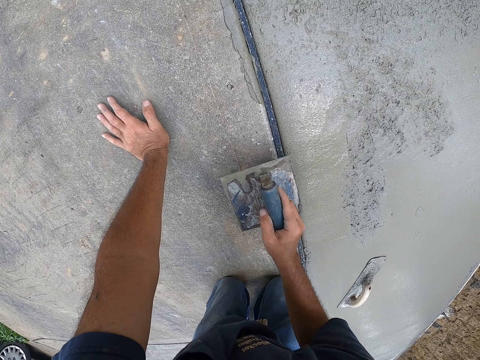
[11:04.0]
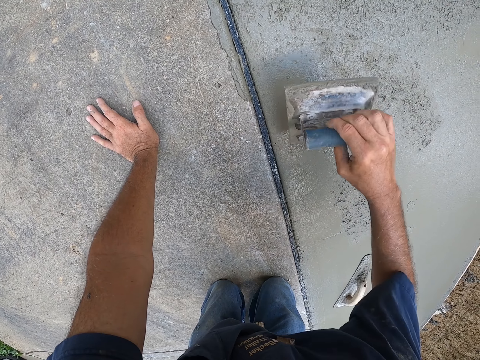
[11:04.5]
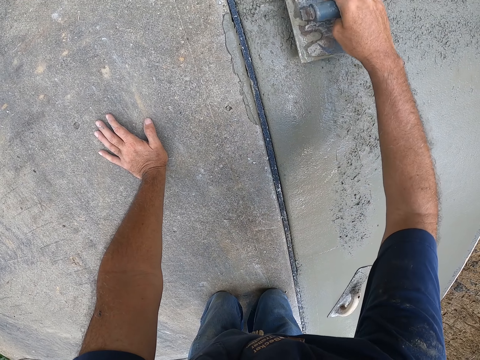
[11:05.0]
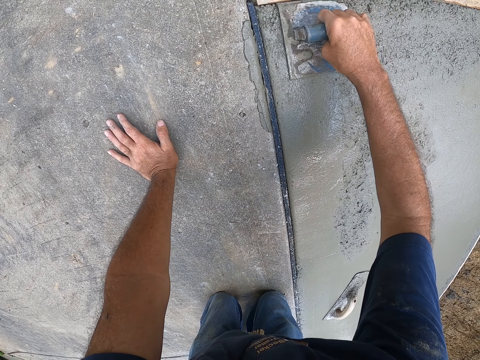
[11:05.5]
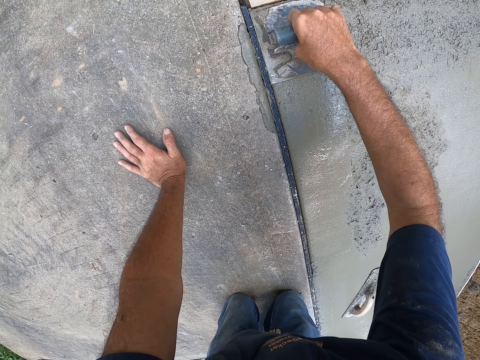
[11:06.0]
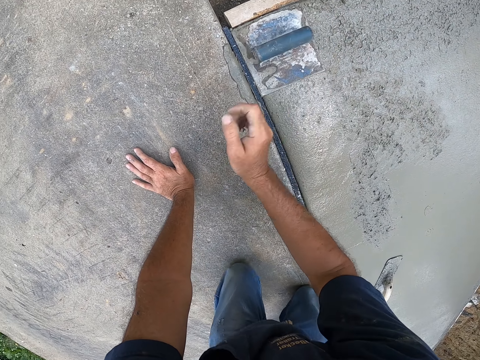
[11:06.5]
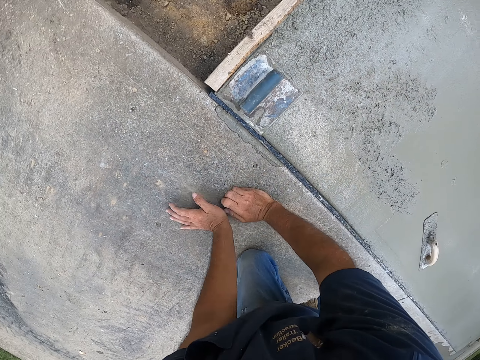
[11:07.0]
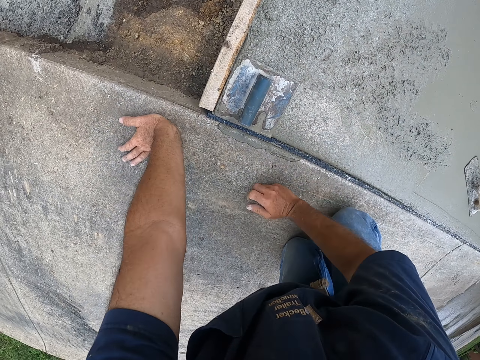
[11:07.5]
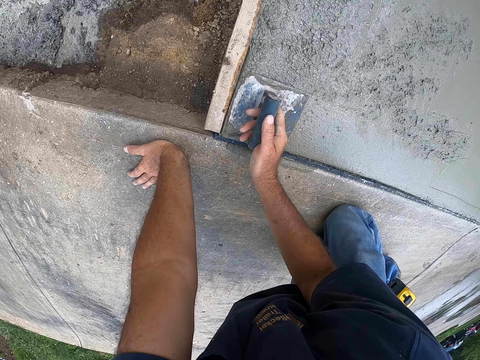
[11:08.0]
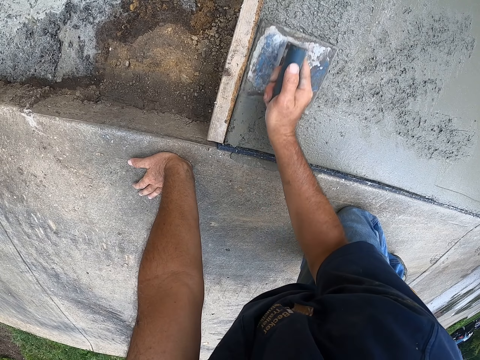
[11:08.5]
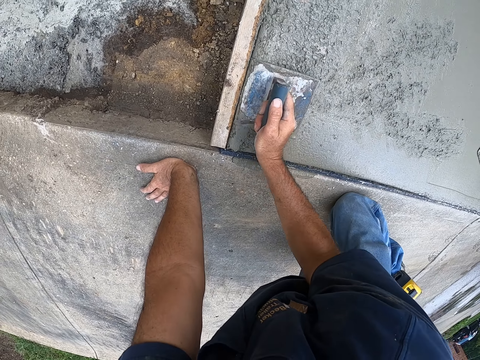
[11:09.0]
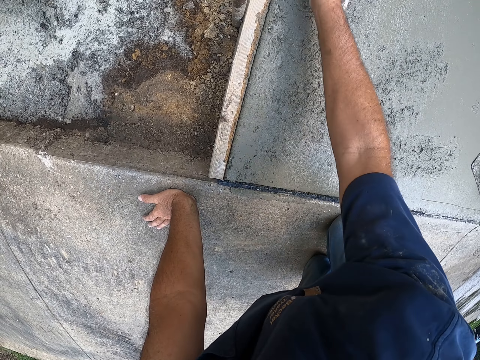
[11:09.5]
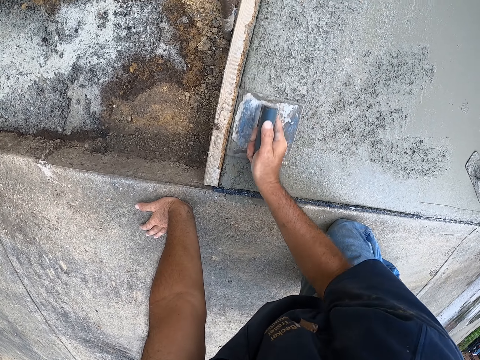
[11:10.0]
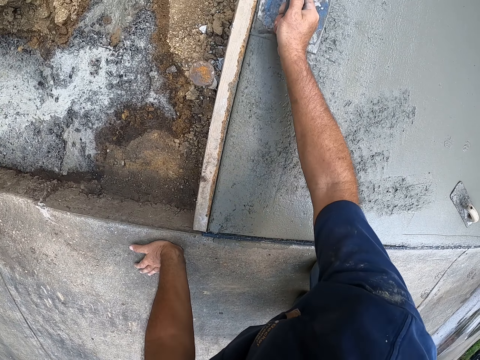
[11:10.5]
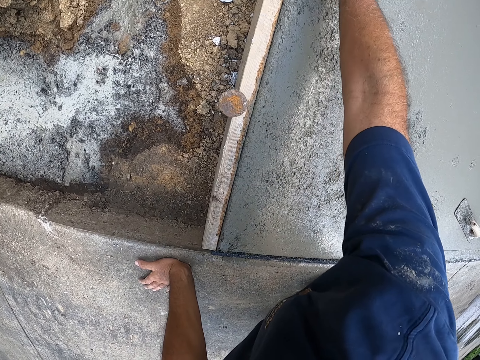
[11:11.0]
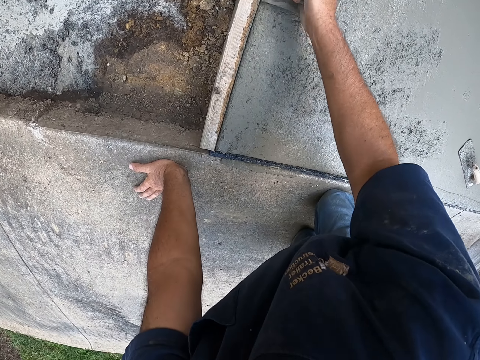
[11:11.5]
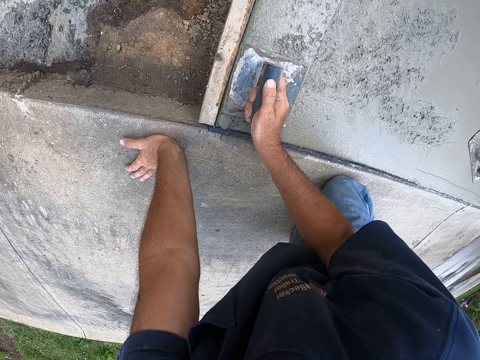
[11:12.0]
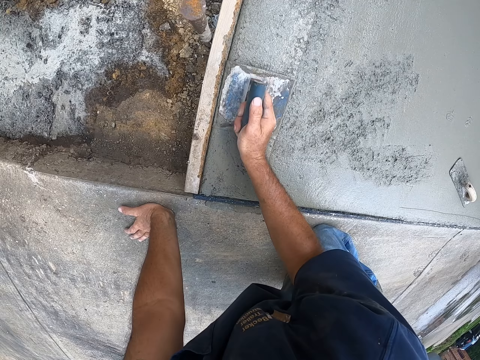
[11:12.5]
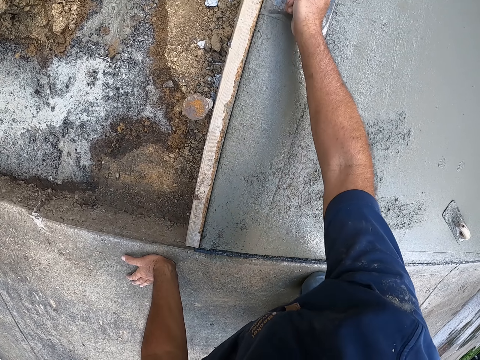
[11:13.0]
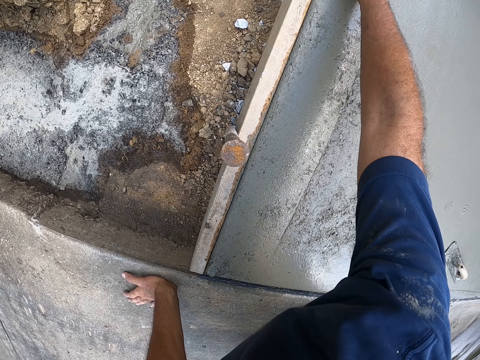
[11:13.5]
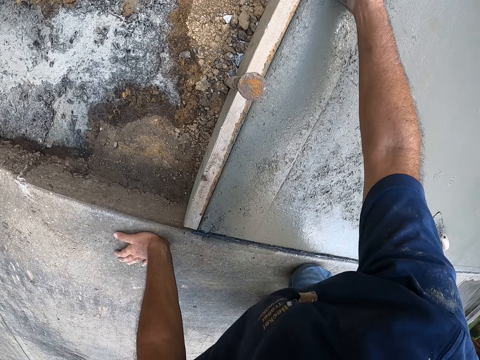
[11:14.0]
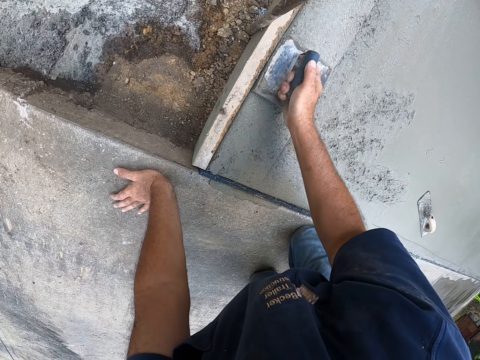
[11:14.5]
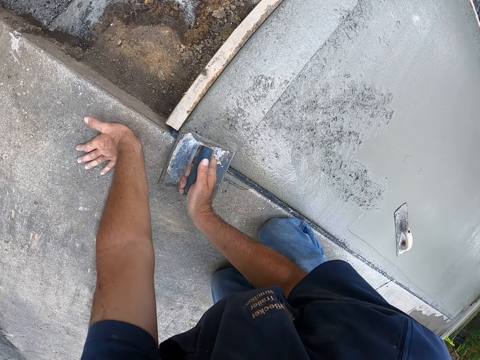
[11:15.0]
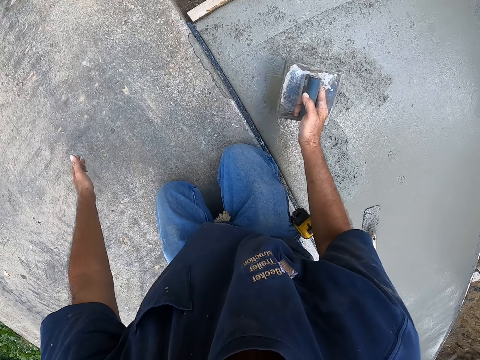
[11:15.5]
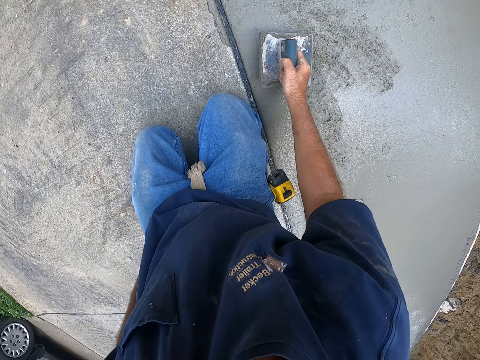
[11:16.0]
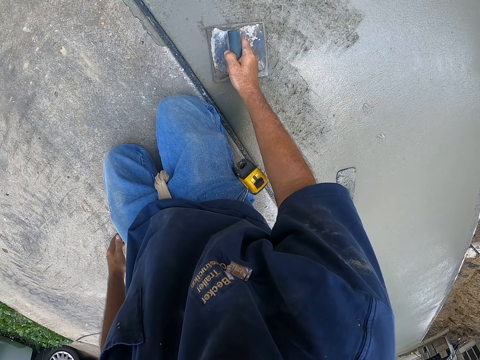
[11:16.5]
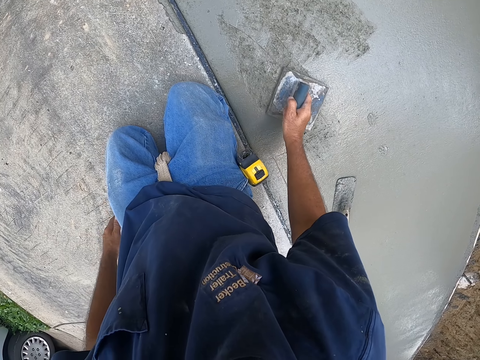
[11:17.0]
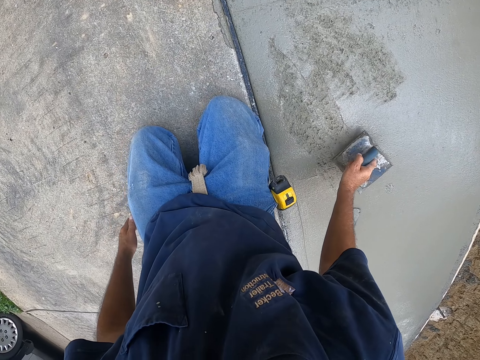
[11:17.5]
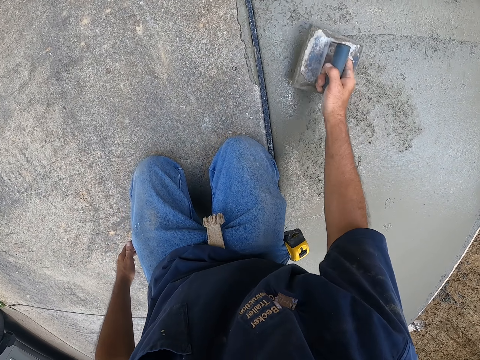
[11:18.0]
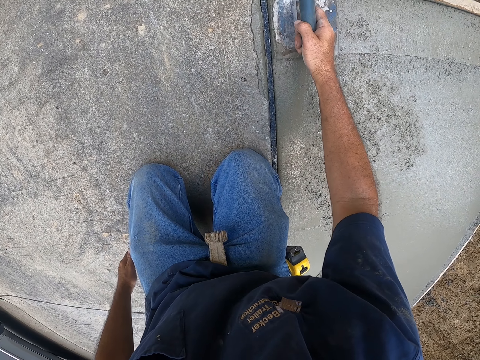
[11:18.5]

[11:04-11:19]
The camera wearer levels the concrete.

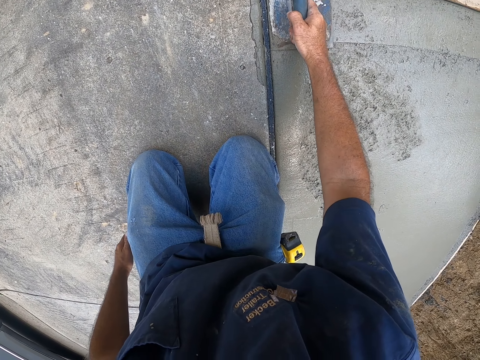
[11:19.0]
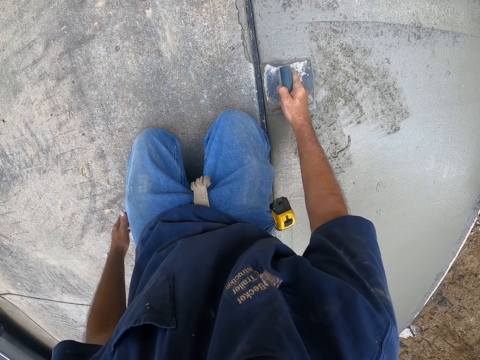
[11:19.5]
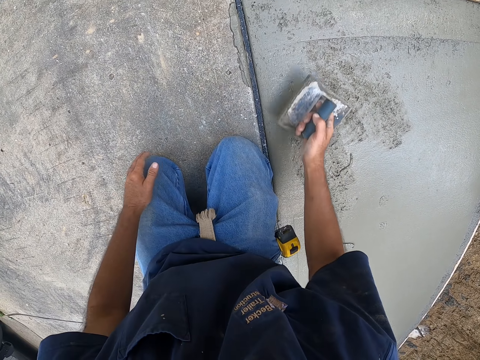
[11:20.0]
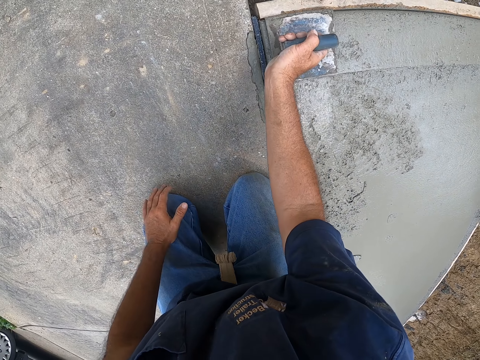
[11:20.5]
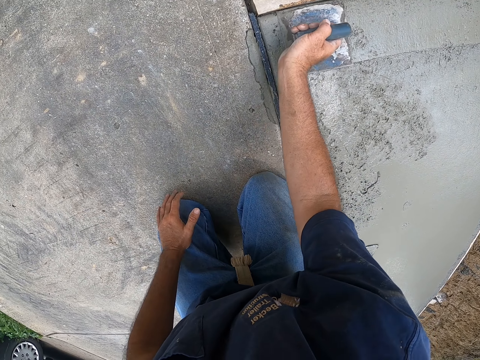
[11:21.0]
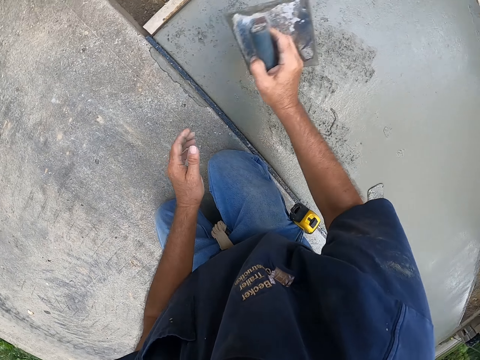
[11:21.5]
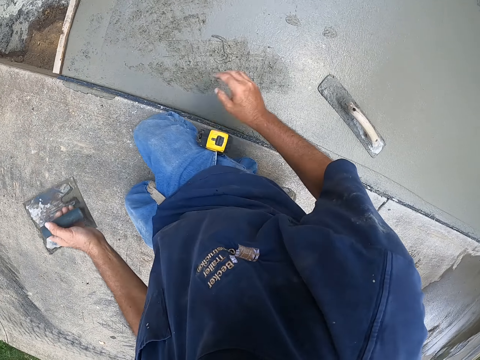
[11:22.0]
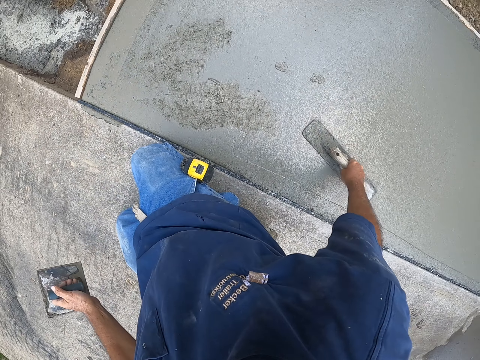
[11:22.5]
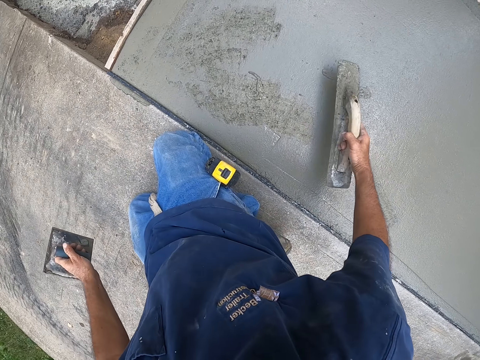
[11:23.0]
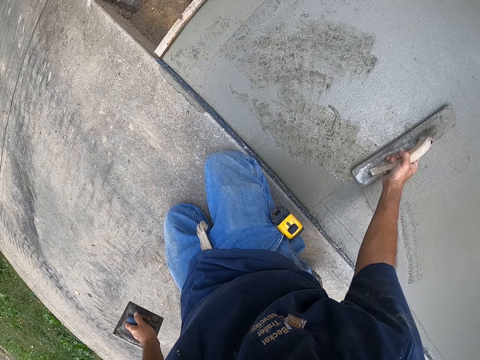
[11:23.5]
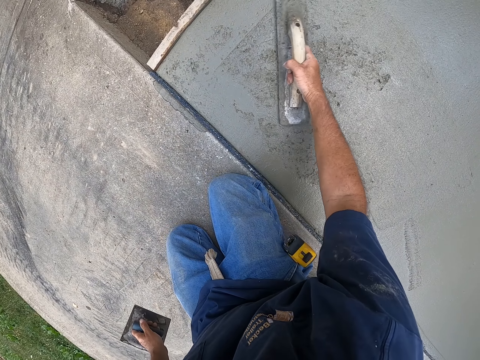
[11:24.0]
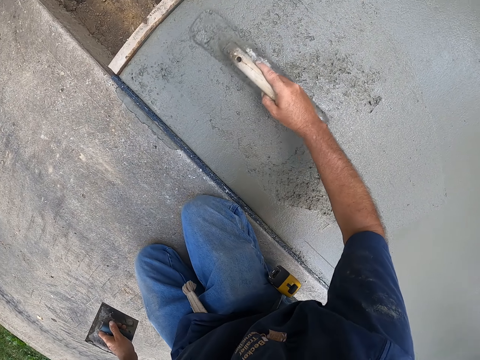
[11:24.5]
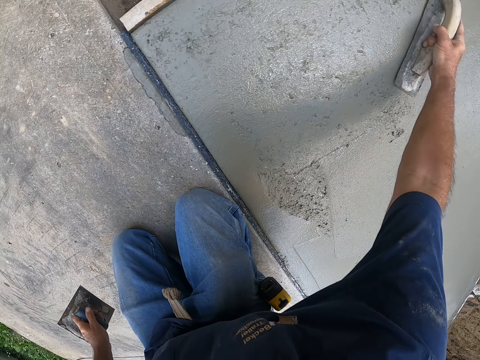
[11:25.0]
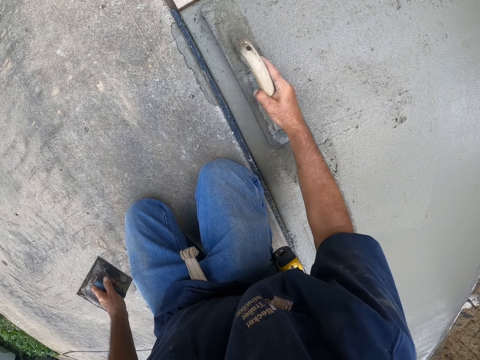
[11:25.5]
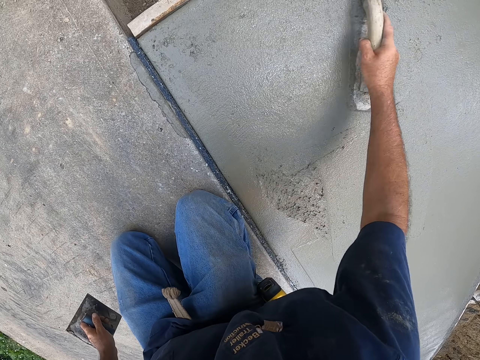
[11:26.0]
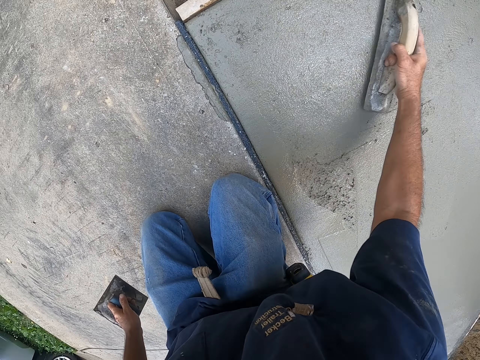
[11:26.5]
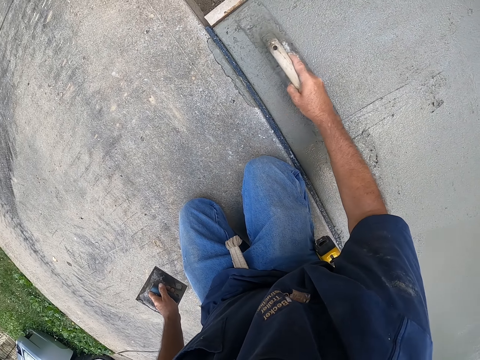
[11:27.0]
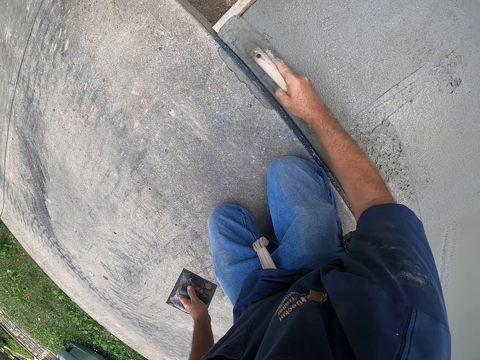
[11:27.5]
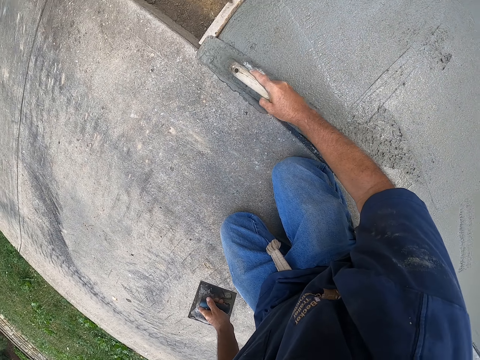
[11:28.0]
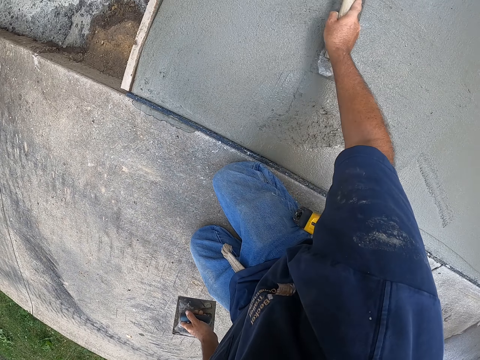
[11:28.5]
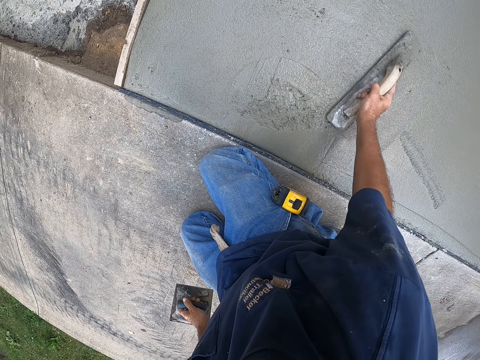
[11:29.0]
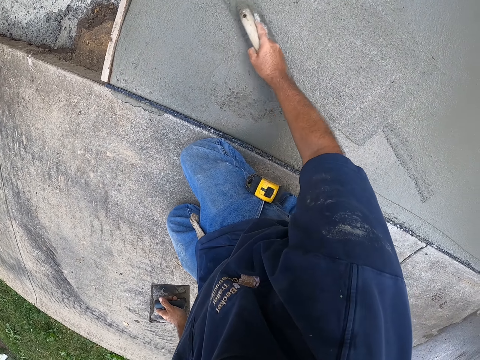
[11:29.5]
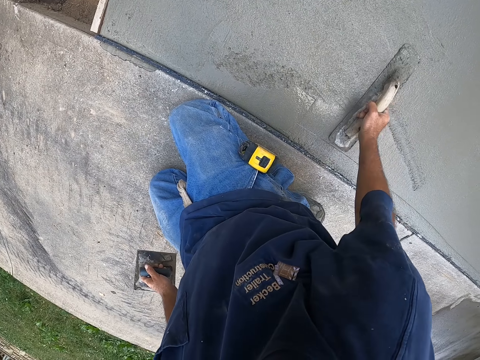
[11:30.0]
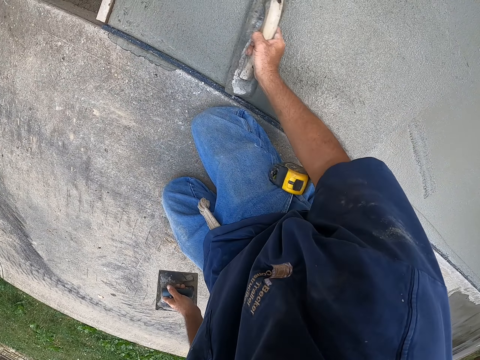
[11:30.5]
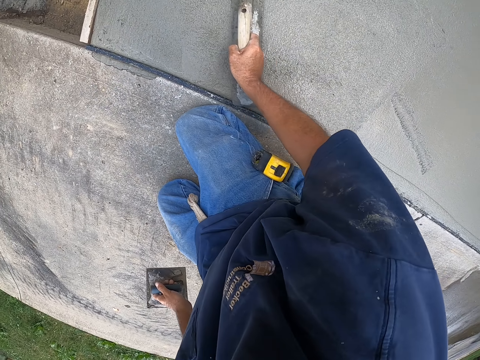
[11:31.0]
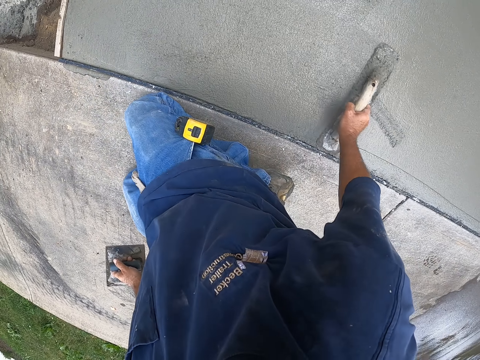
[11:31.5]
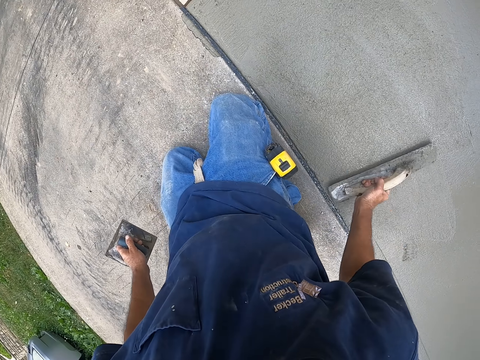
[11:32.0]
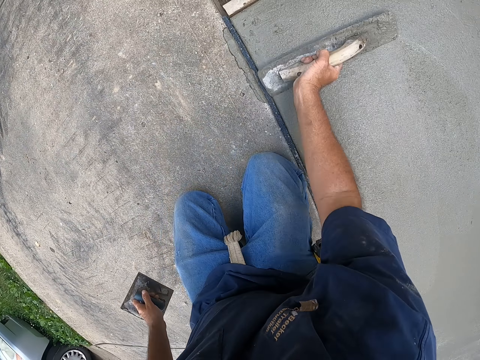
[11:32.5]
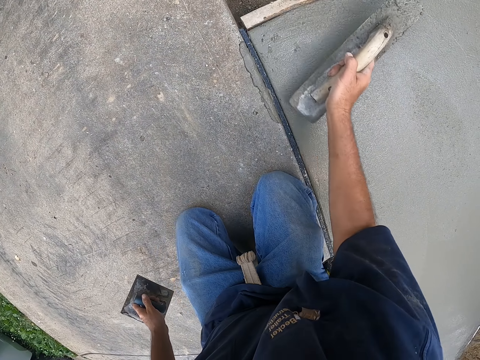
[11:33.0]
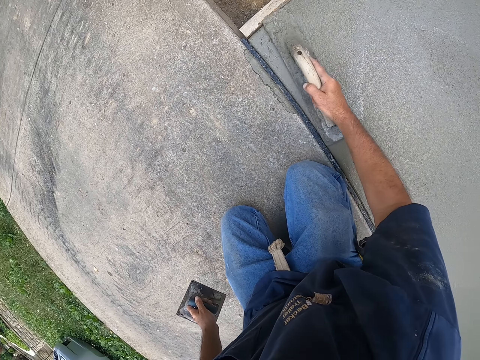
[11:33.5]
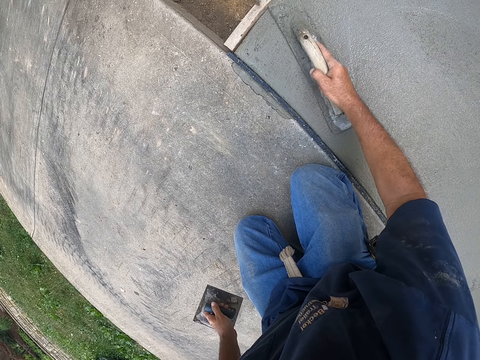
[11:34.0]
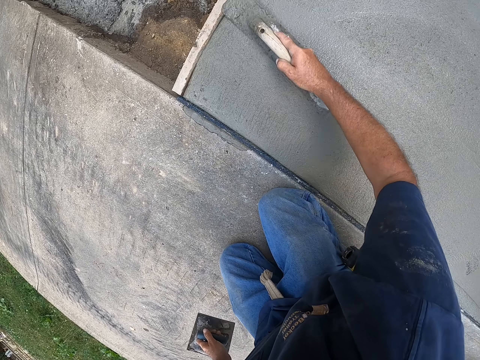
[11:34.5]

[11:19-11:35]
The camera wearer picks up a wooden trowel. They plaster using the wooden trowel. They flatten the concrete.
